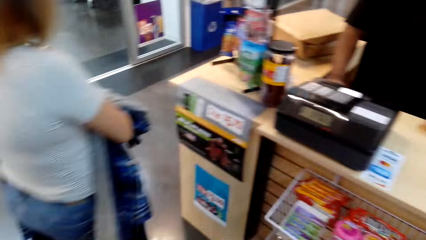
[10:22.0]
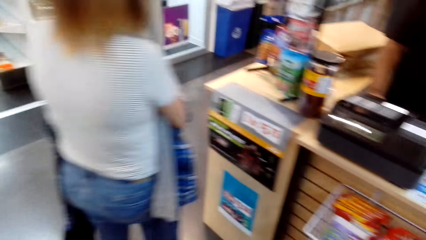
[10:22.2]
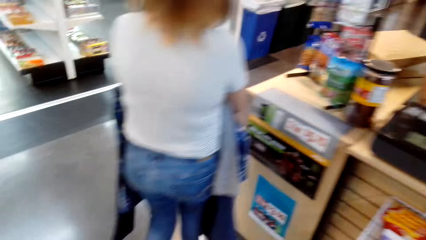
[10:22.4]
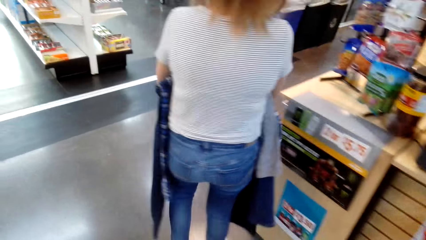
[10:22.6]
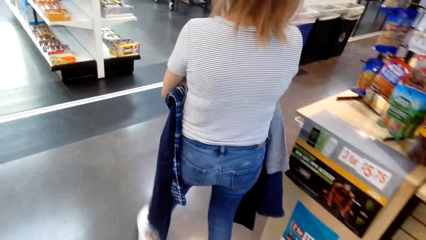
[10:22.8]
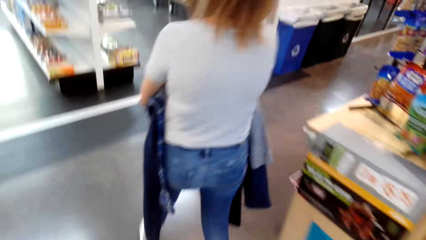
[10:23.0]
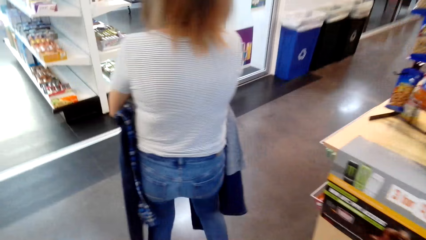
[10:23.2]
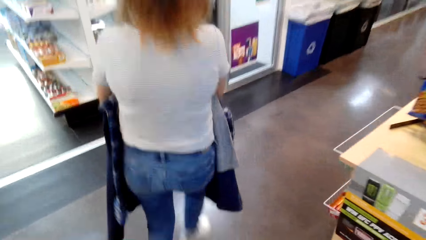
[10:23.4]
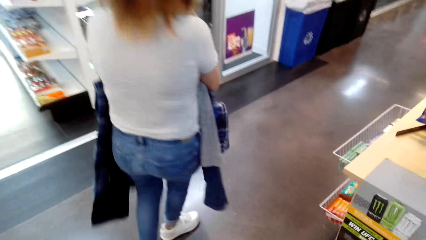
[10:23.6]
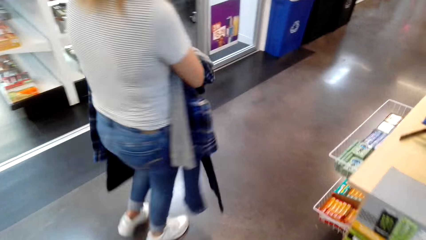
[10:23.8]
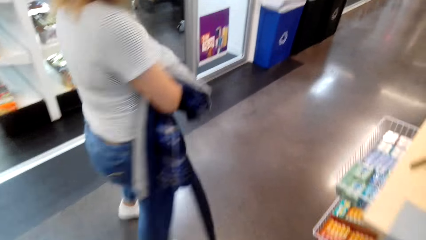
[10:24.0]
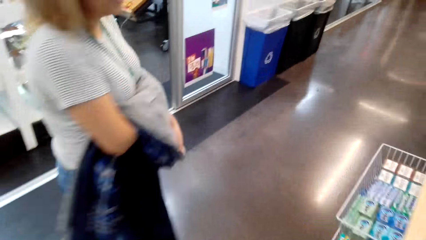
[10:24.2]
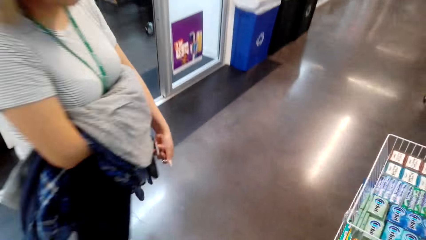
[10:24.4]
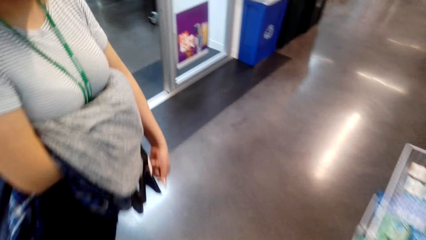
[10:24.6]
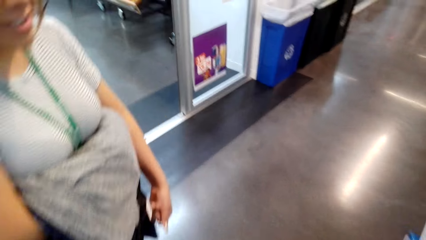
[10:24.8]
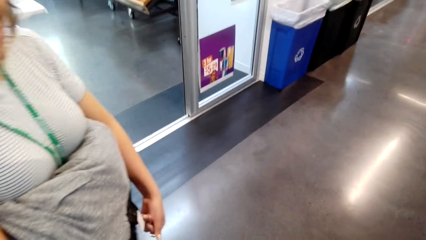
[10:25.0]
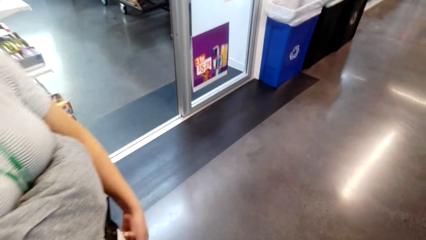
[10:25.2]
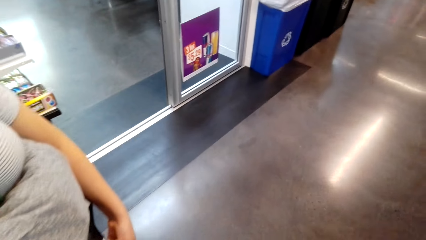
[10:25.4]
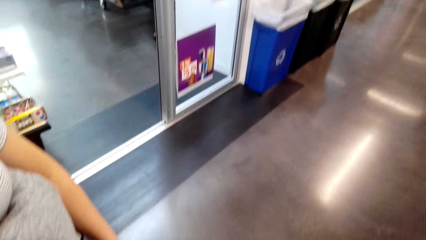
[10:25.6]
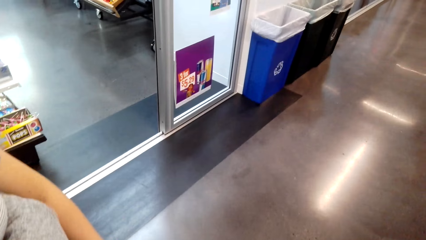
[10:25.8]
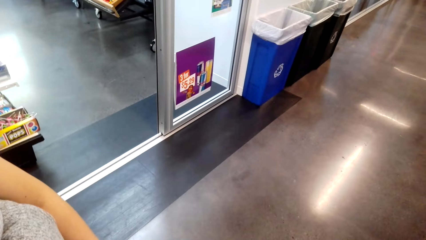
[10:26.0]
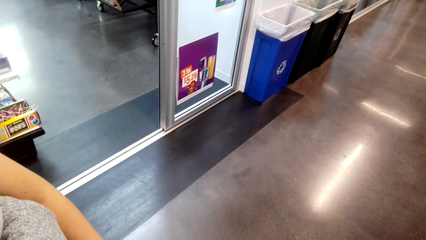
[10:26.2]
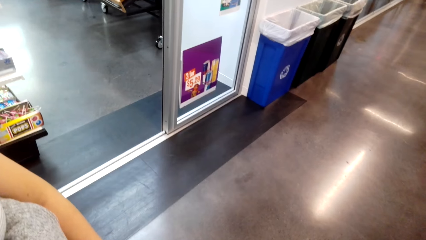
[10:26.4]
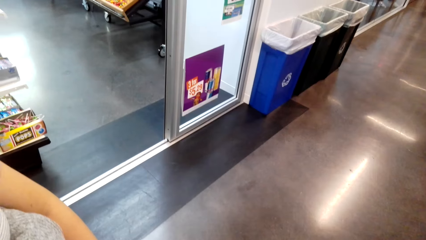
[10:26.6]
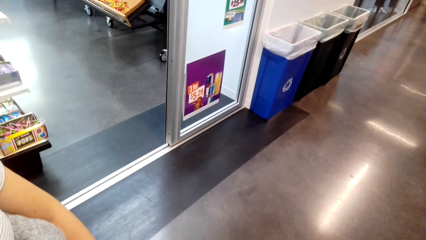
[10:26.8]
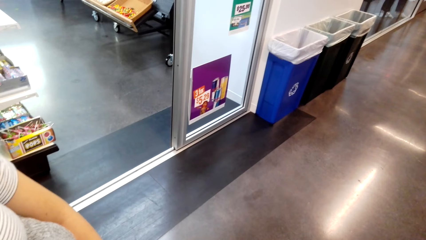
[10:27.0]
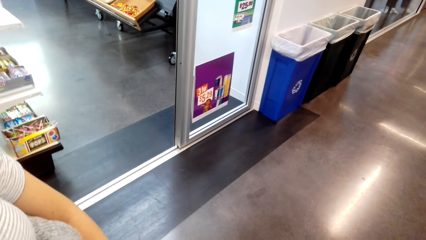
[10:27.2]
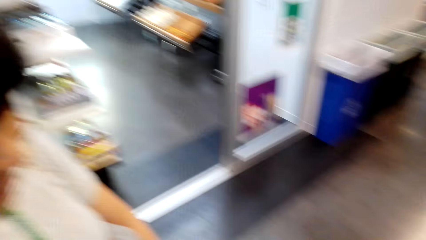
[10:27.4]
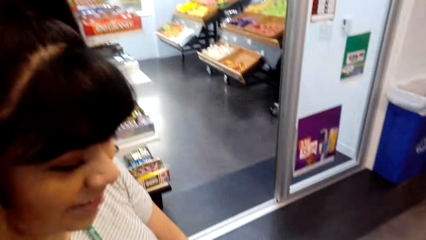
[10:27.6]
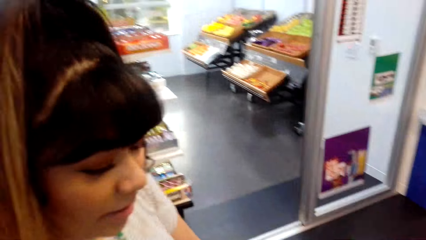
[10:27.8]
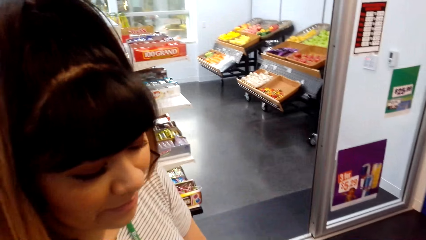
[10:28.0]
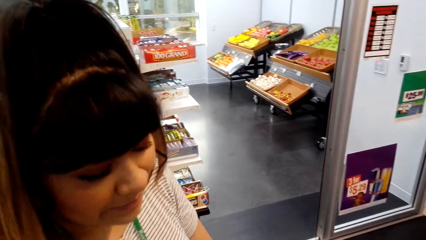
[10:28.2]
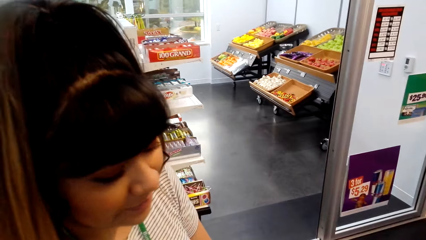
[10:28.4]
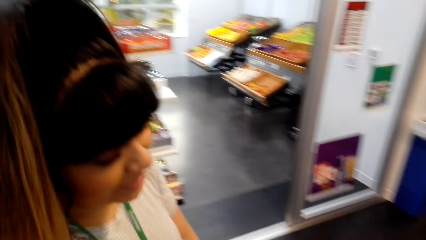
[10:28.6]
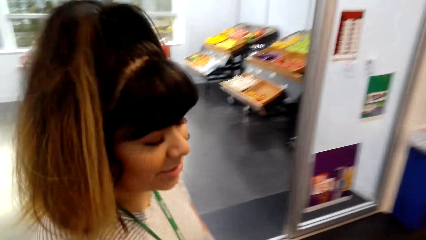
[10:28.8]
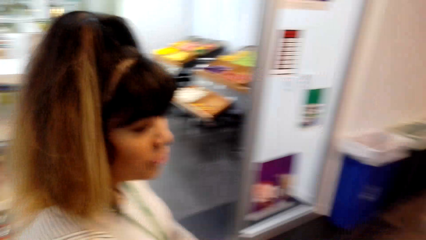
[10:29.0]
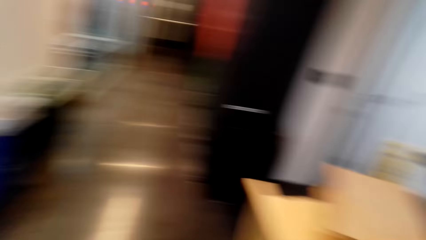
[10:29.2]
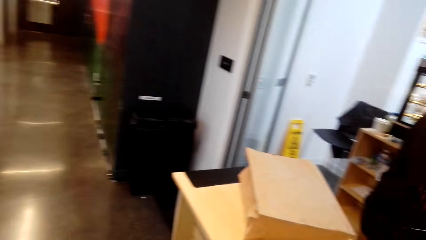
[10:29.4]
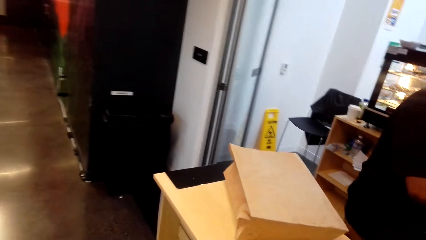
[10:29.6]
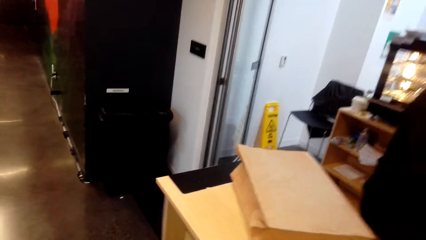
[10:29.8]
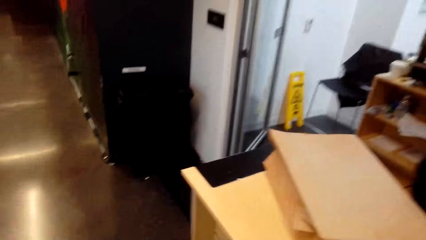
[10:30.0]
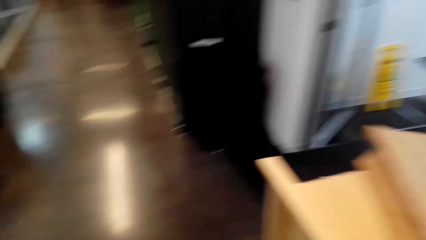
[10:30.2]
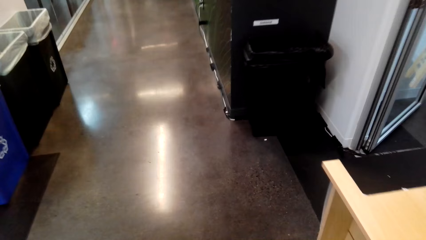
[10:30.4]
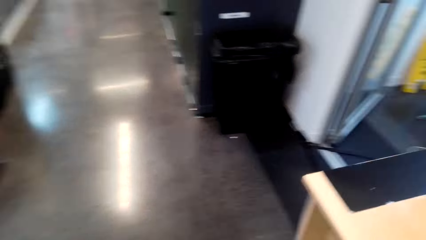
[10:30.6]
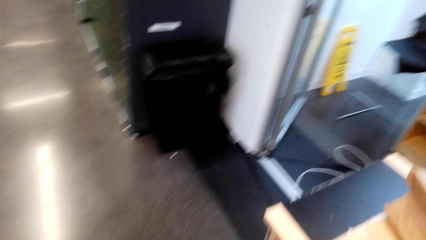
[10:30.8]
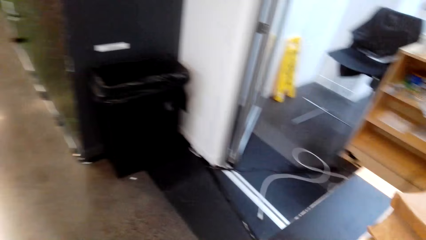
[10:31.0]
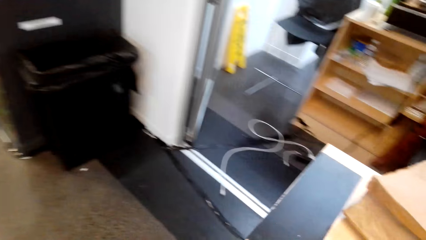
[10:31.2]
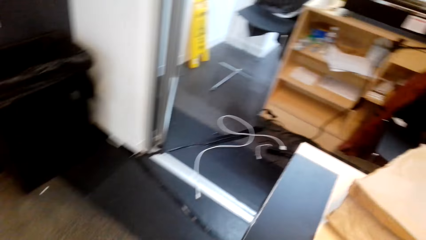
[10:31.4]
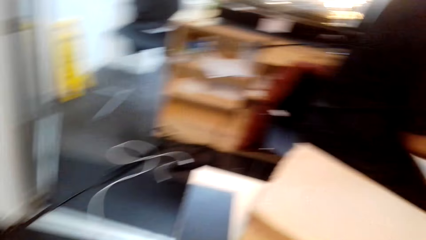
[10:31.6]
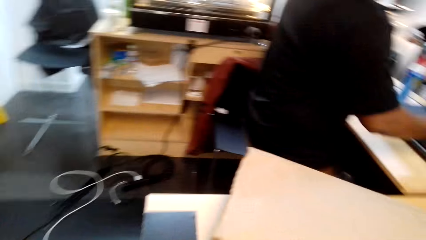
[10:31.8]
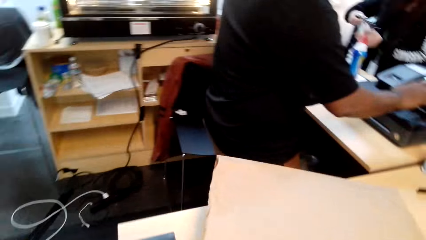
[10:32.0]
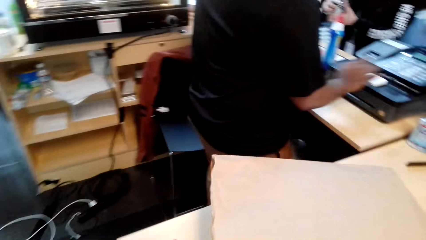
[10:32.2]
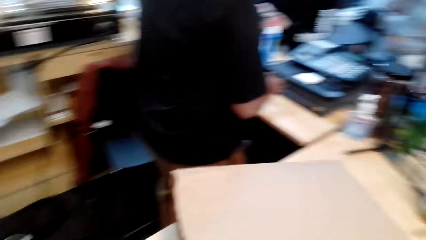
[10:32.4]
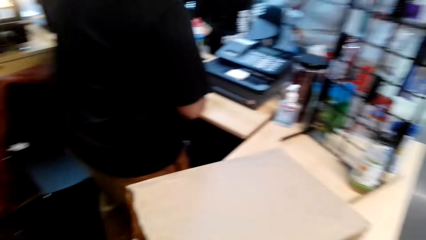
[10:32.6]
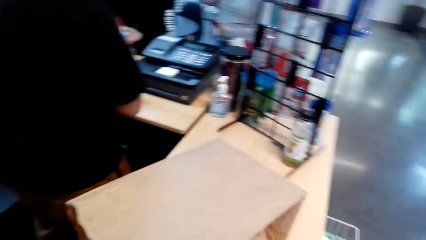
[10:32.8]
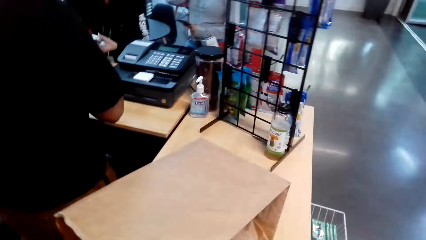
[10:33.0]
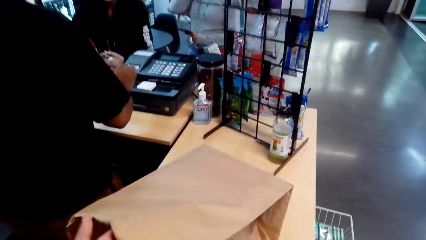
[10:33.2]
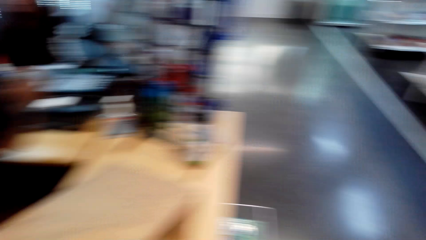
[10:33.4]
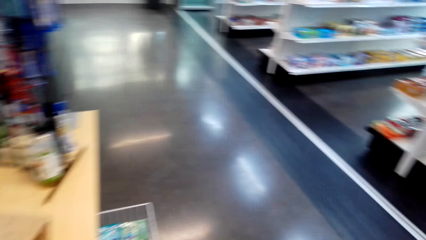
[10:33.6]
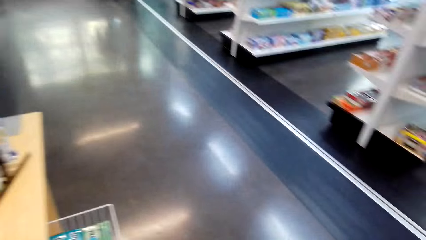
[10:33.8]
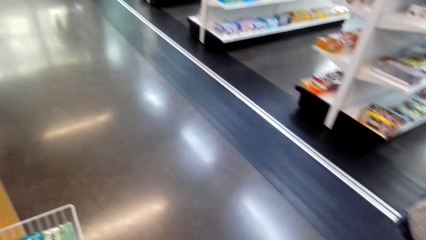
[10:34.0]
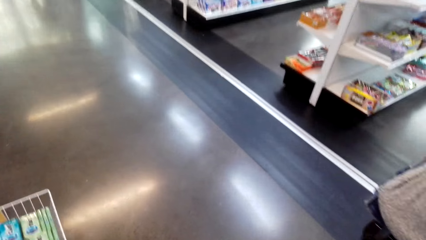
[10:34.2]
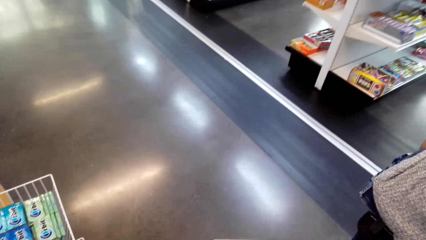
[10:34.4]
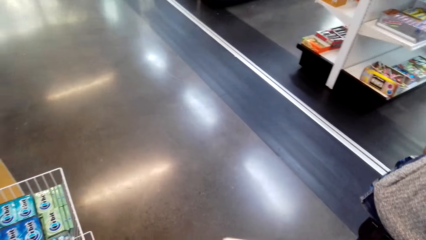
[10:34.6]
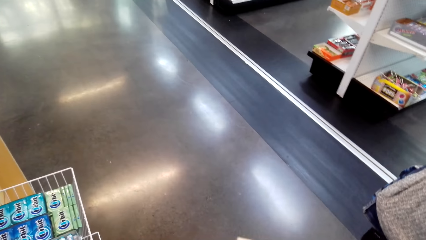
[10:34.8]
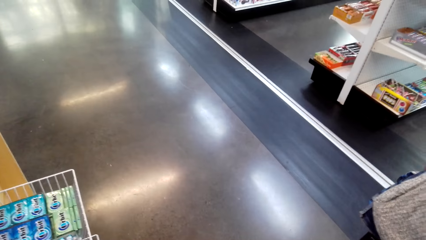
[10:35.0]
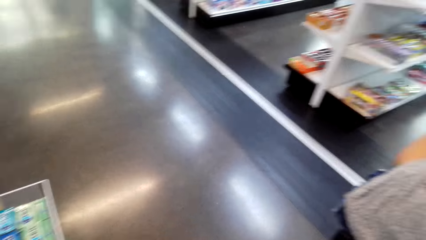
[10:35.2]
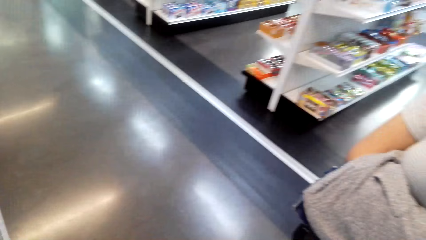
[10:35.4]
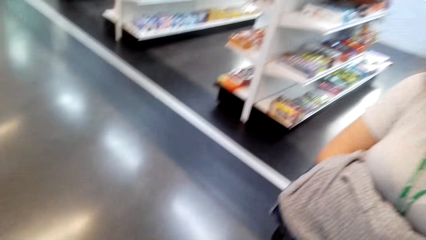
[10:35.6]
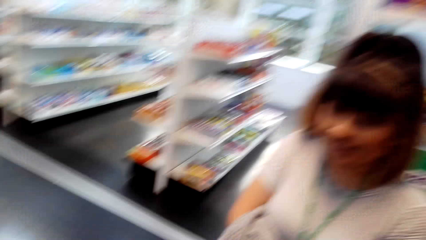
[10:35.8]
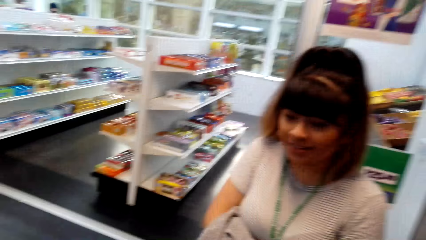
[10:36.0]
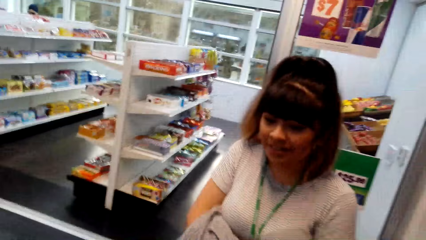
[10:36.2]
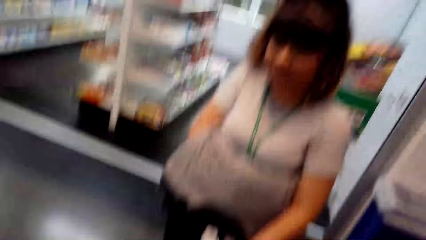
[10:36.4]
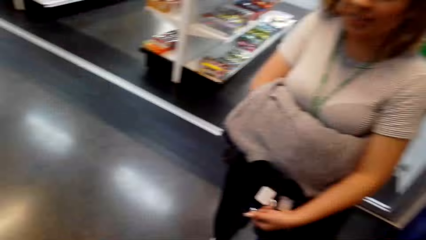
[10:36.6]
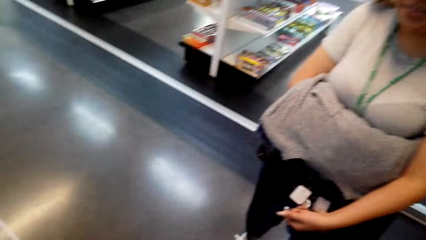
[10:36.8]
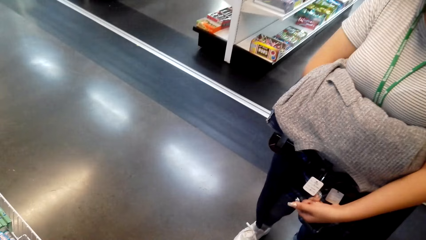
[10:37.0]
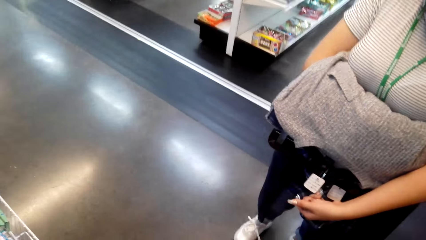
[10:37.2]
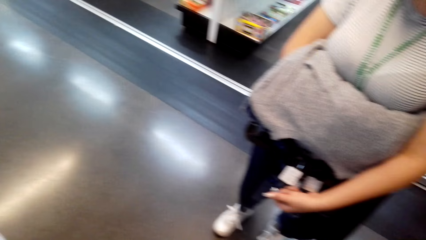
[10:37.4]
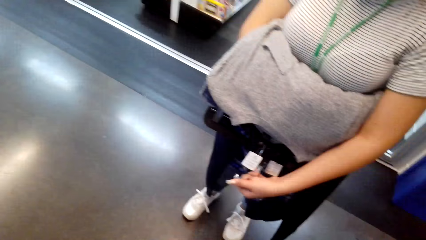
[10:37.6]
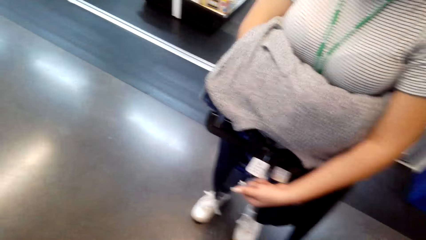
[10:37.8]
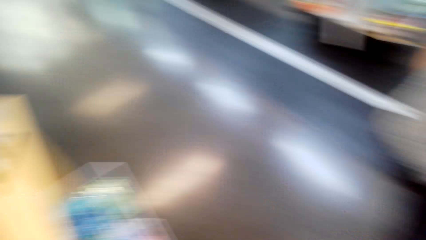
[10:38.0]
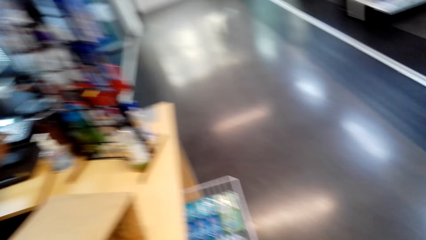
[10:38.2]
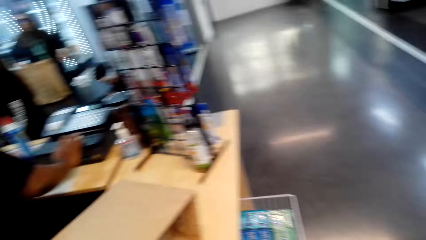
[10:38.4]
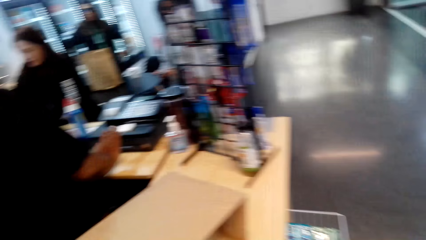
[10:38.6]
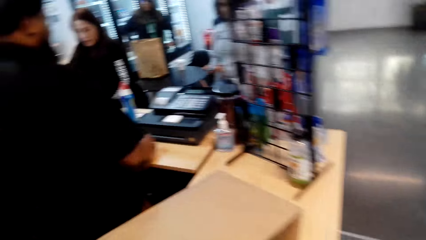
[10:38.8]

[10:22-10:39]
The camera wearer and a woman walk around the counter. The camera wearer converses with the woman. They pick up the paper from the counter.
